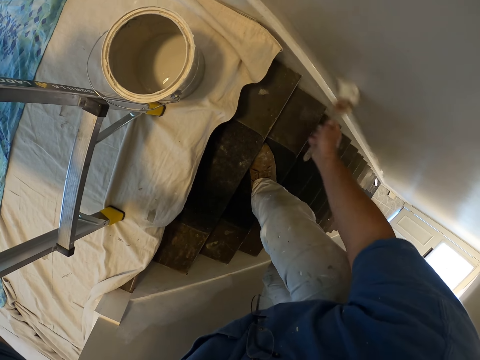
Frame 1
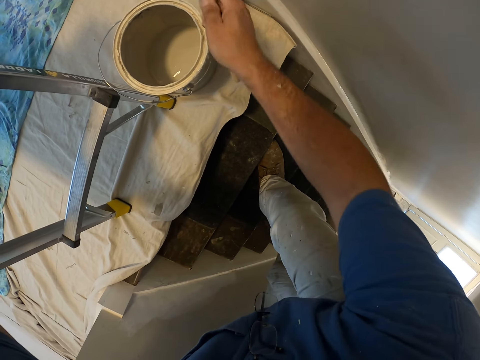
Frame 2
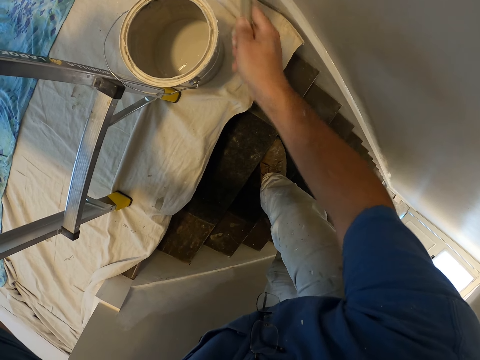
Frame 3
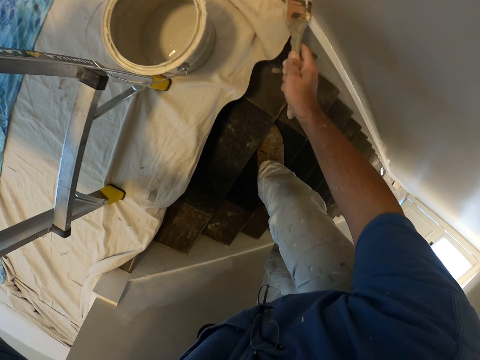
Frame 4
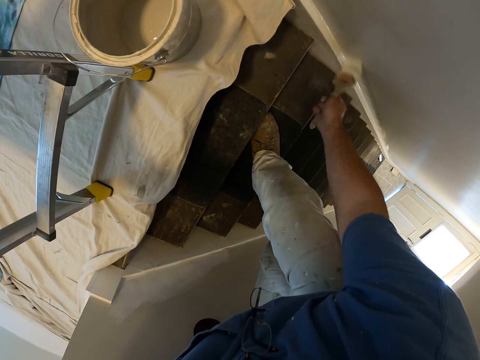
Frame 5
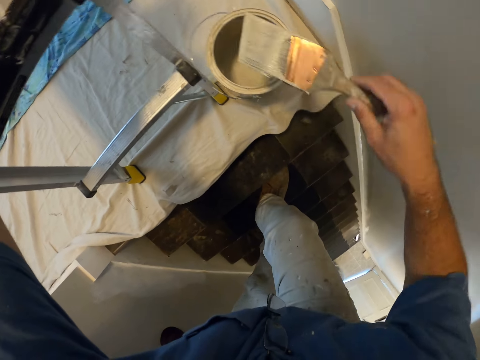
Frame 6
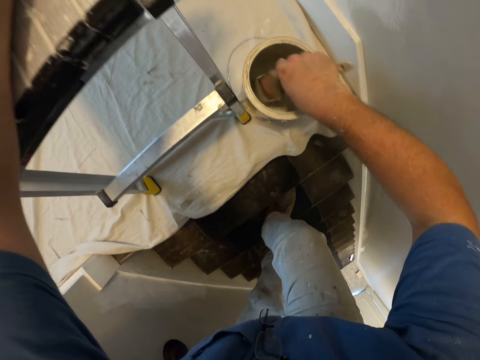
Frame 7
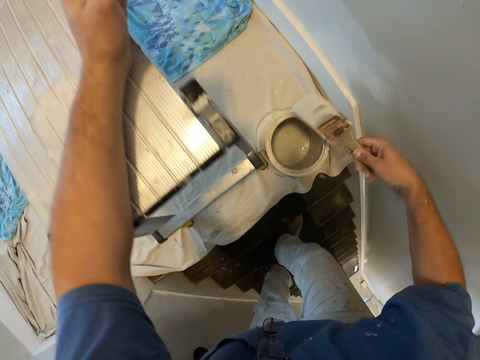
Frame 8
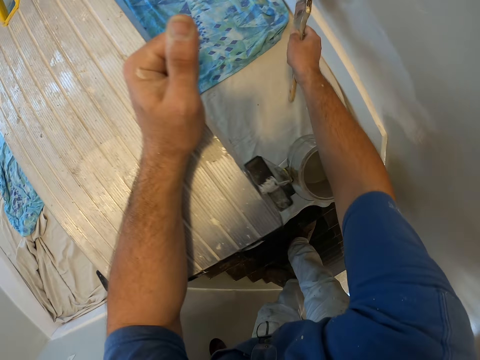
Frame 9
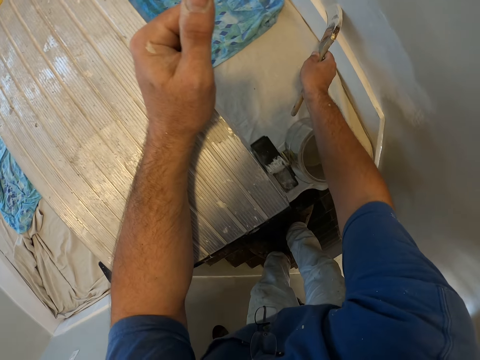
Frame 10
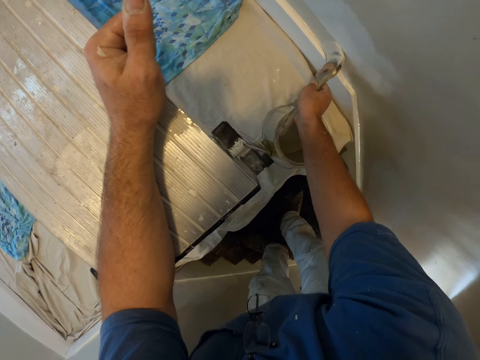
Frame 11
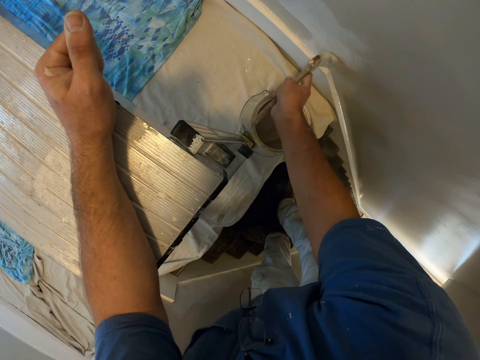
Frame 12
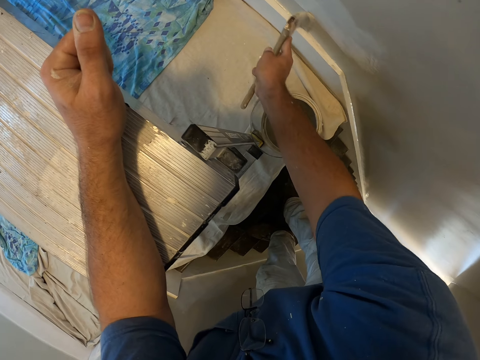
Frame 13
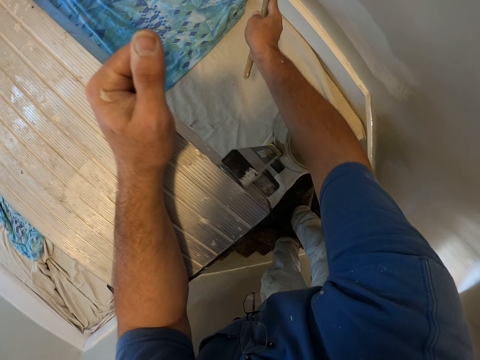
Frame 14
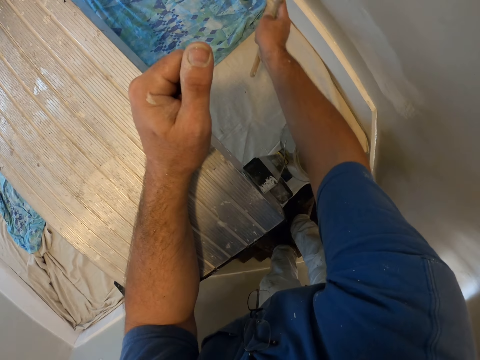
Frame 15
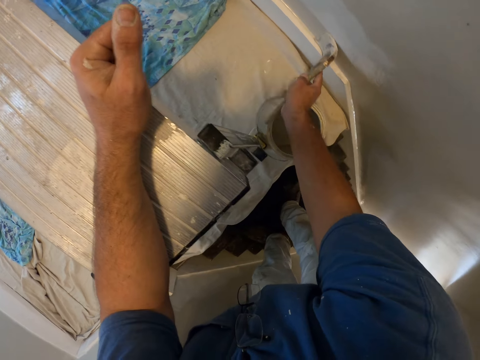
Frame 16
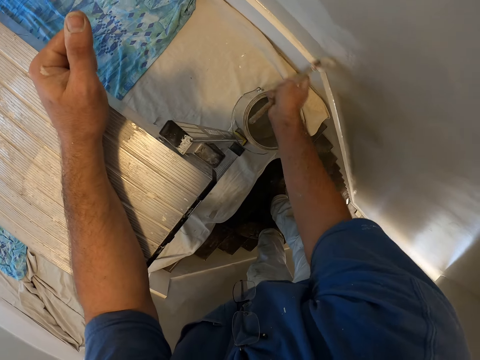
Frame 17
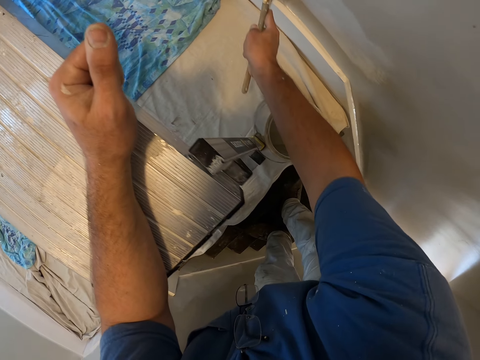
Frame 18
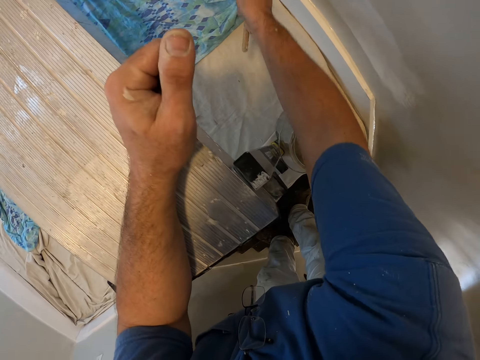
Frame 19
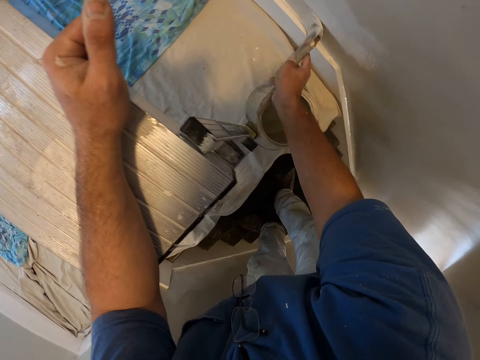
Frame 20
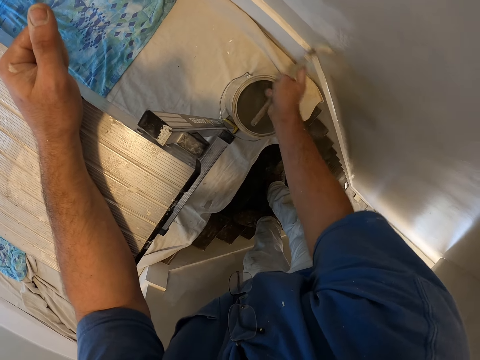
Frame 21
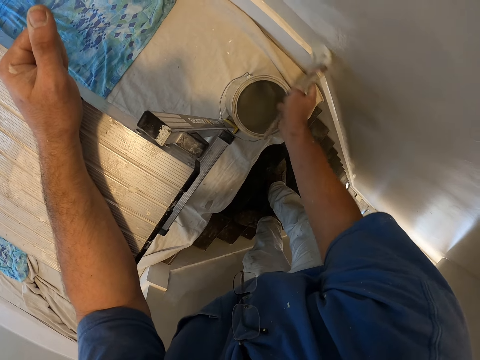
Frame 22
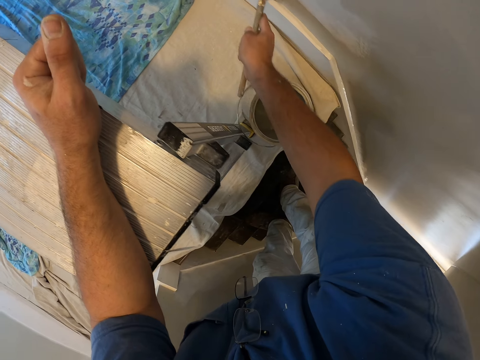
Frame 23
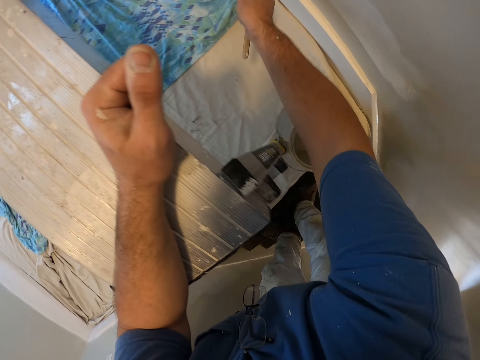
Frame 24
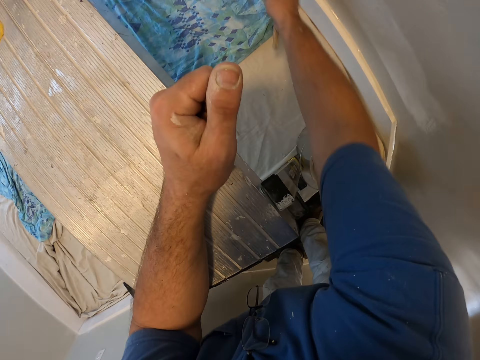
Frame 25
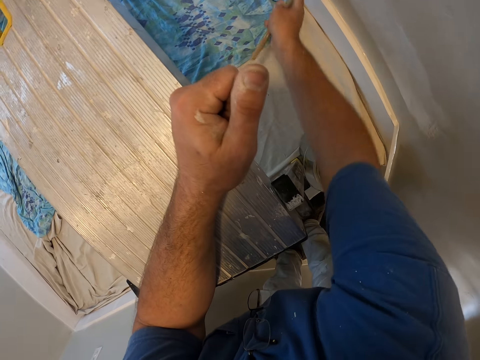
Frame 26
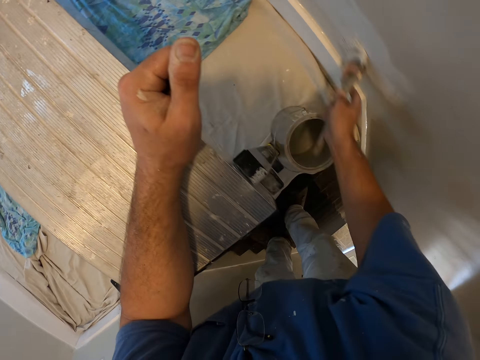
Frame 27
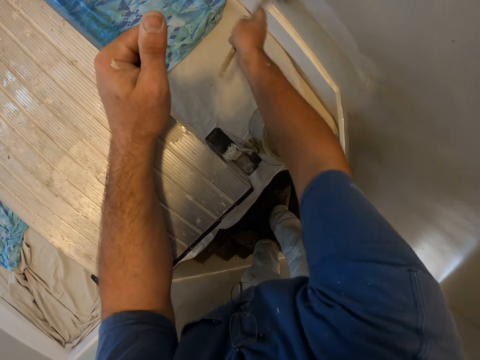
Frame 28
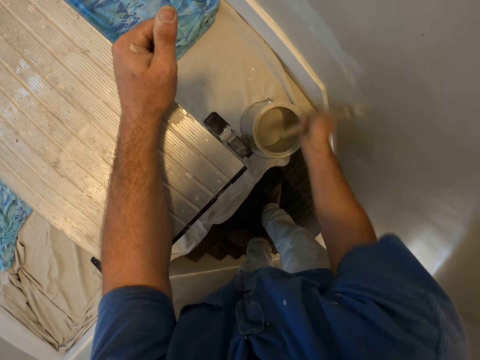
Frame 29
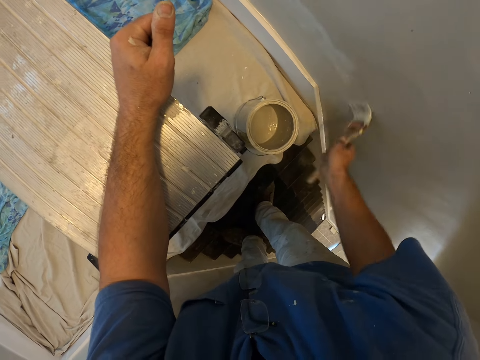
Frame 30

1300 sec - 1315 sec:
The camera wearer takes some paint from the paint can with the paint brush. They paint the wall with the paint brush.

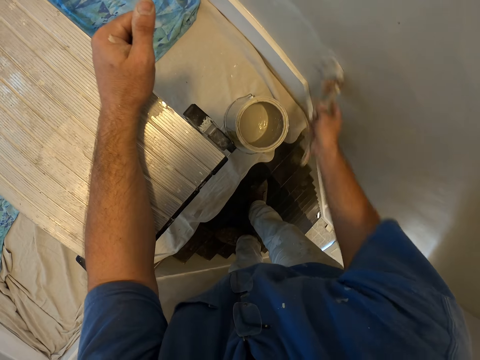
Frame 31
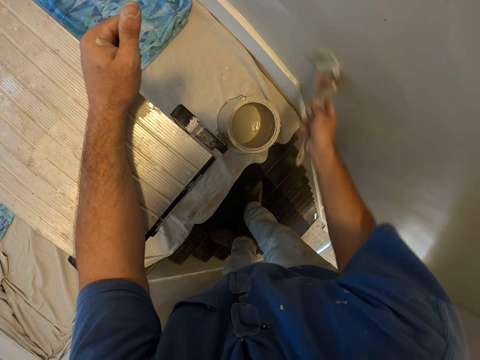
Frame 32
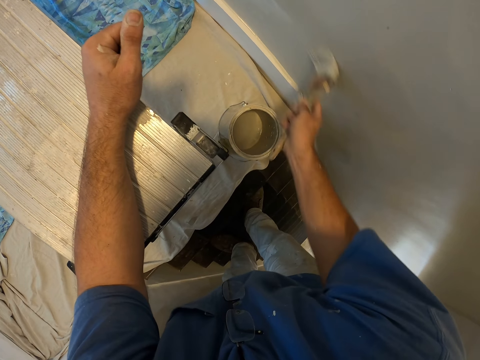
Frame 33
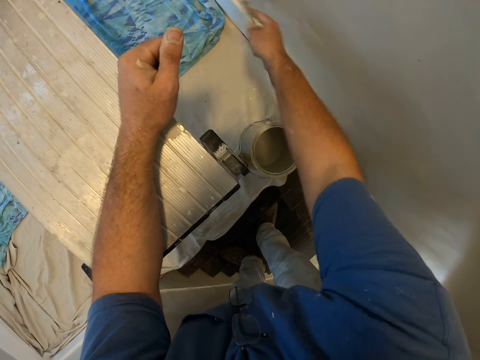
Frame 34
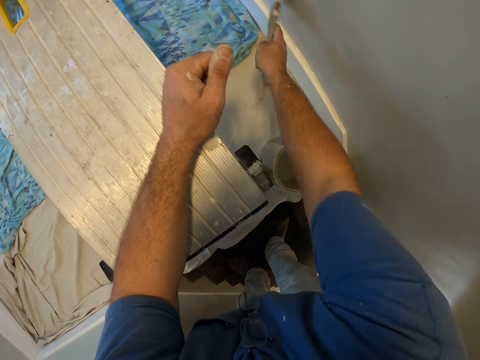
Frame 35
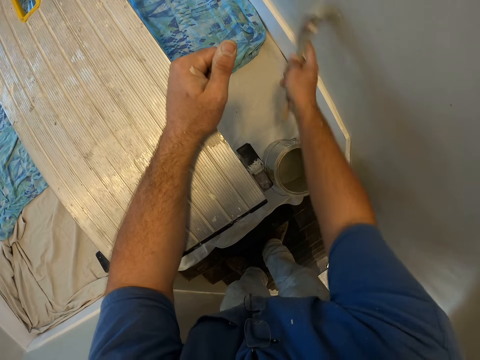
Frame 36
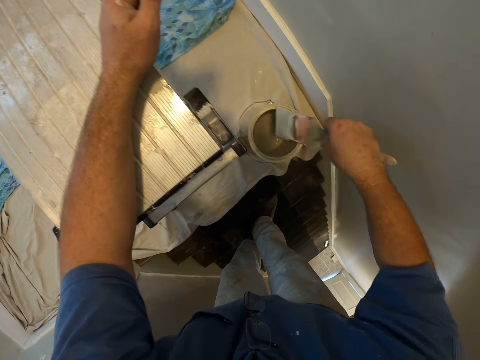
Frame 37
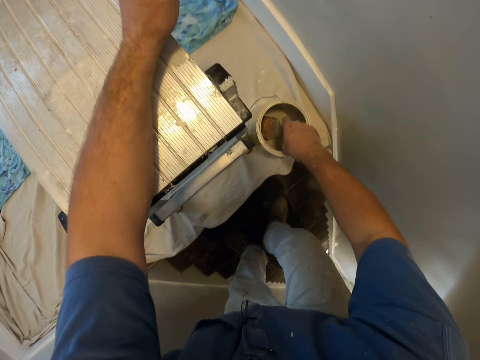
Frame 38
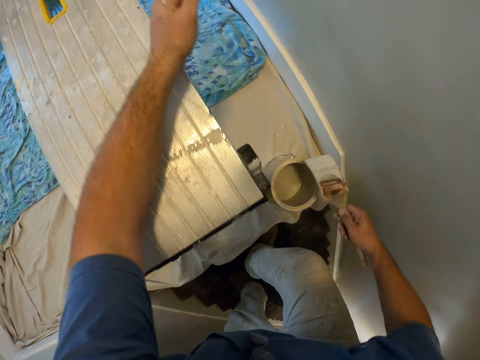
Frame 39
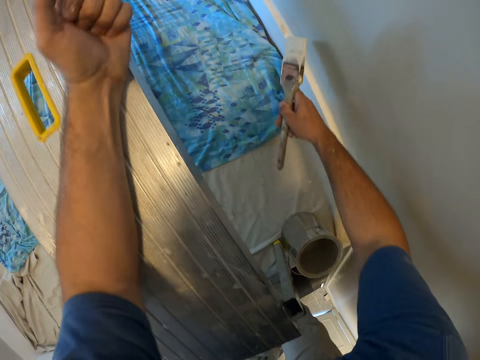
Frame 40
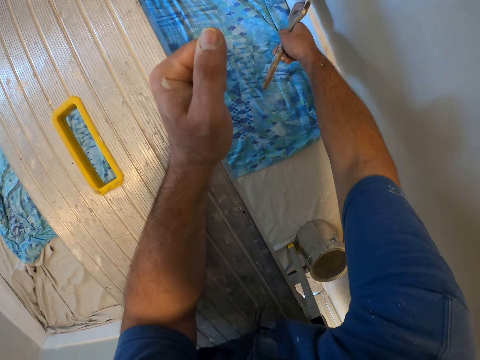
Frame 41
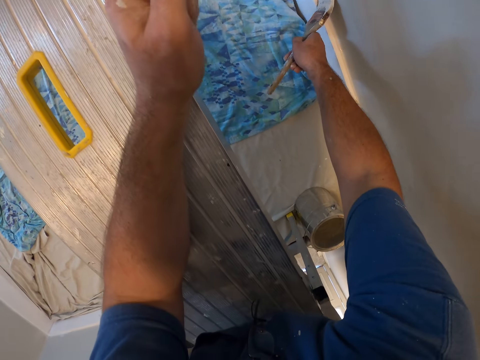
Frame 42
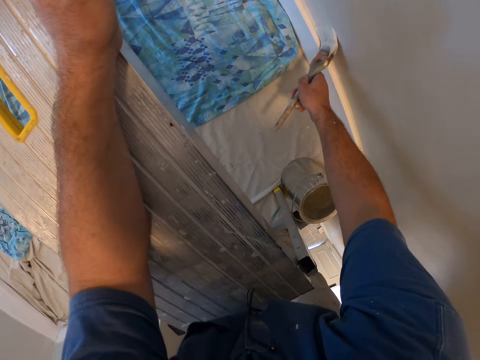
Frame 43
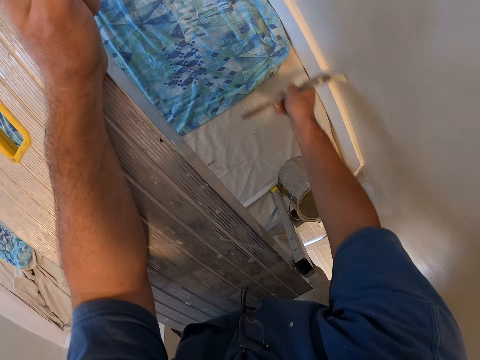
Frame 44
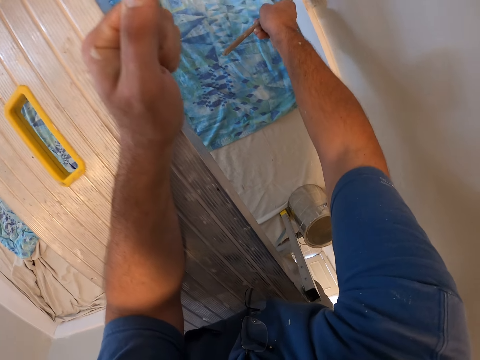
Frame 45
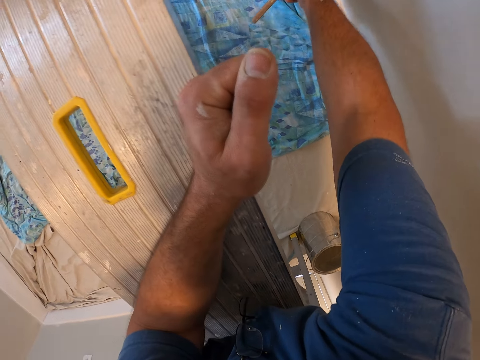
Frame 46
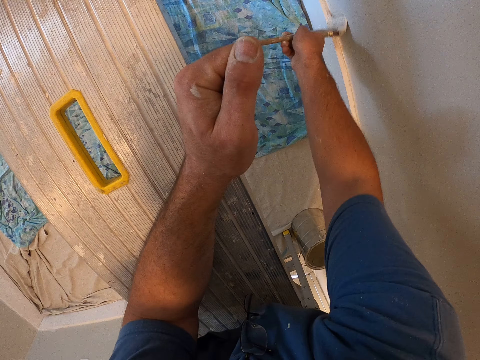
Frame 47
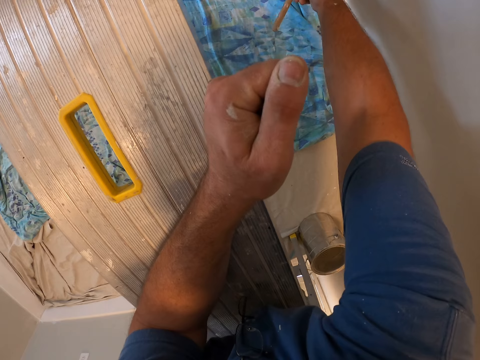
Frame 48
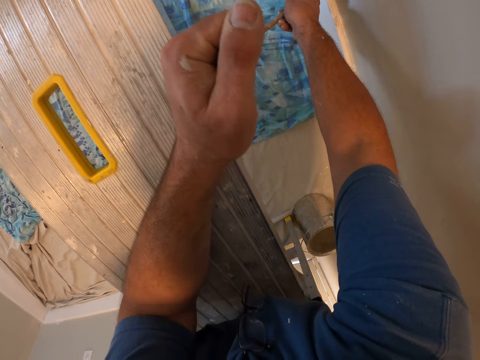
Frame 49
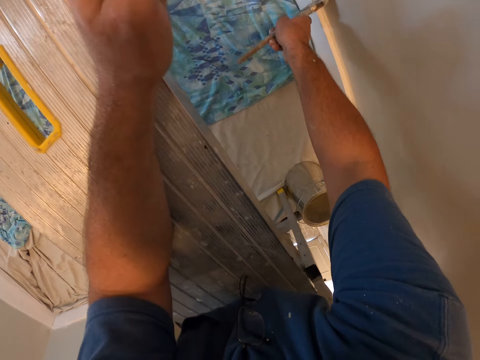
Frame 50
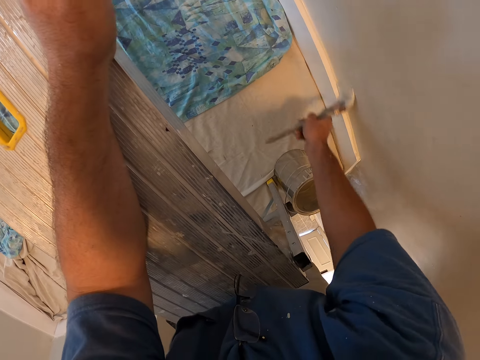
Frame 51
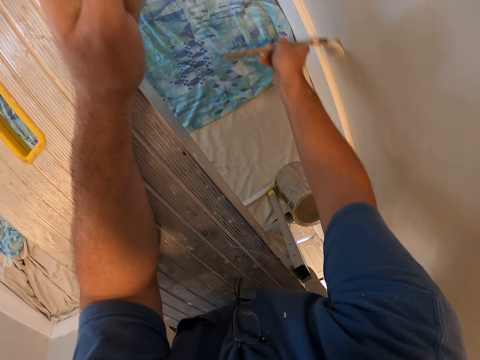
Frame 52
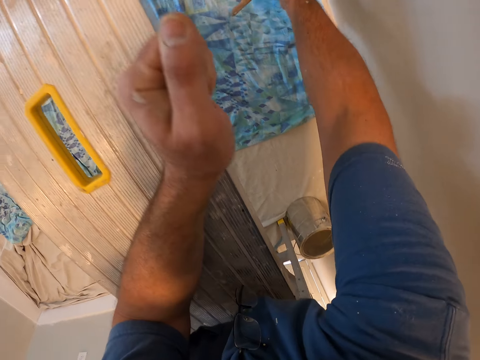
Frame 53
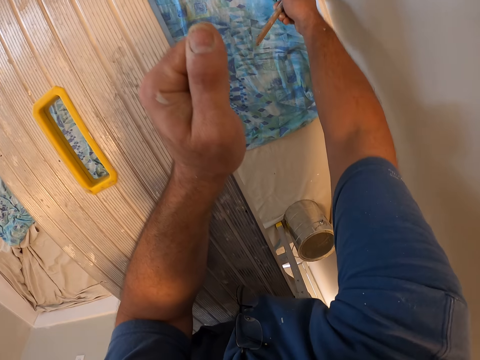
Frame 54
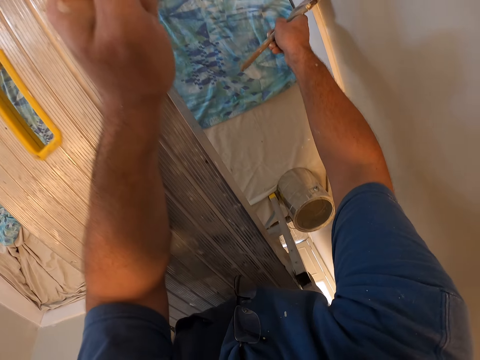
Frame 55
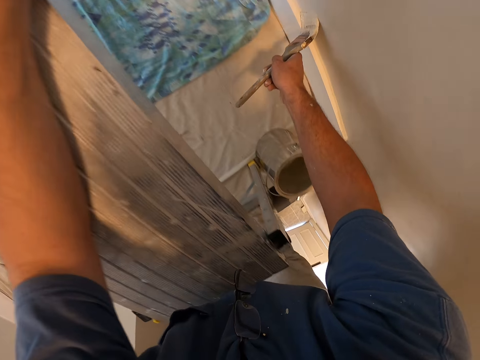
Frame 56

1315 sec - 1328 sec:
The camera wearer takes some paint from the paint can with the paint brush. He moves his leg. He moves his hand. He paints the wall with the paint brush.
